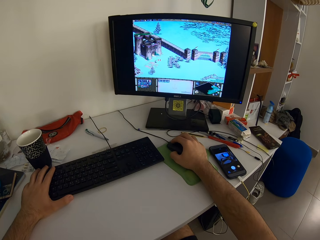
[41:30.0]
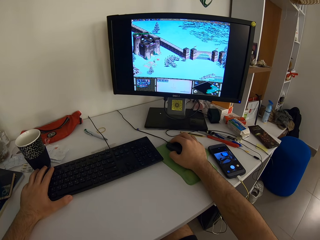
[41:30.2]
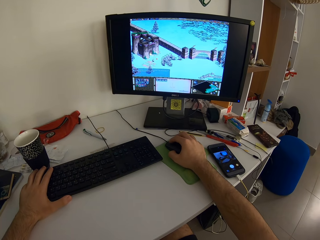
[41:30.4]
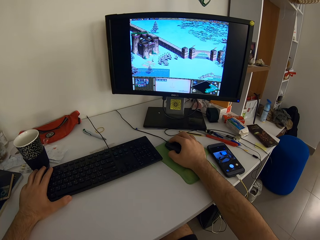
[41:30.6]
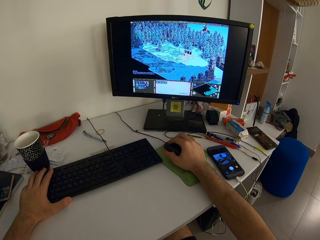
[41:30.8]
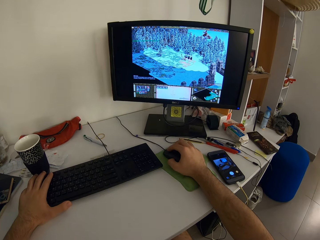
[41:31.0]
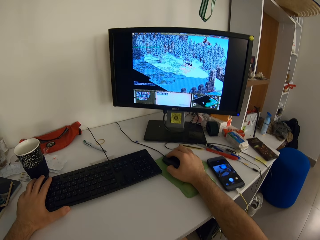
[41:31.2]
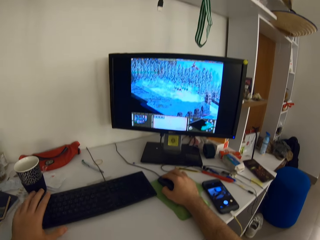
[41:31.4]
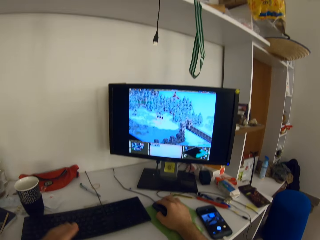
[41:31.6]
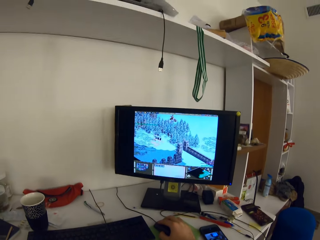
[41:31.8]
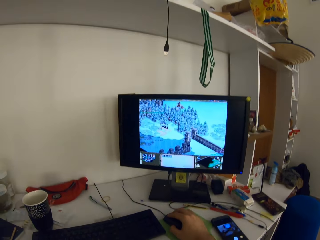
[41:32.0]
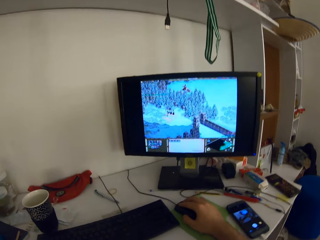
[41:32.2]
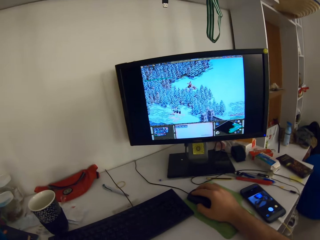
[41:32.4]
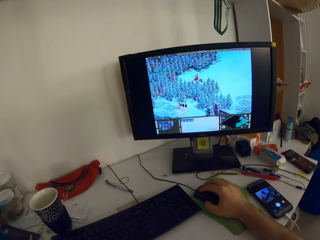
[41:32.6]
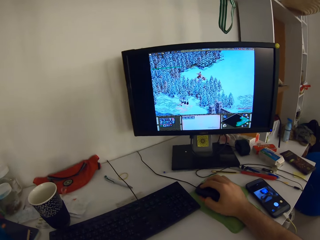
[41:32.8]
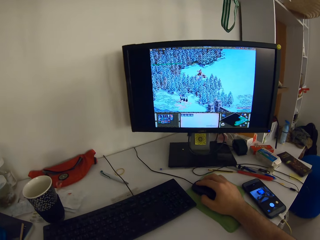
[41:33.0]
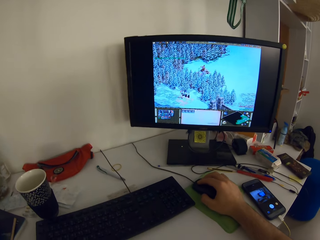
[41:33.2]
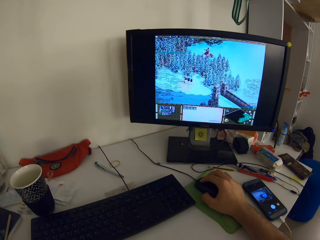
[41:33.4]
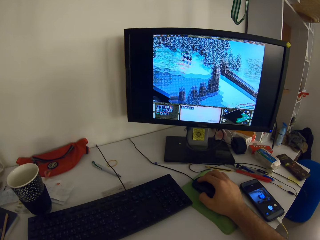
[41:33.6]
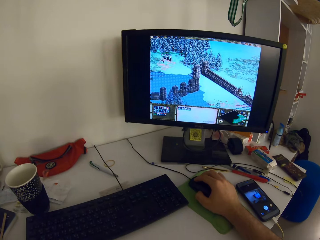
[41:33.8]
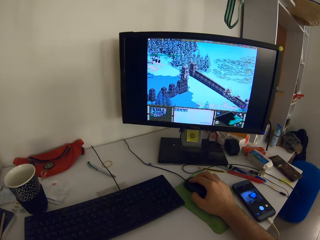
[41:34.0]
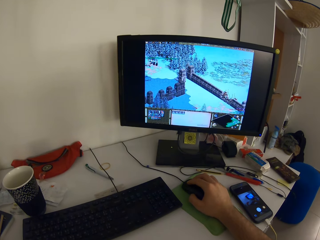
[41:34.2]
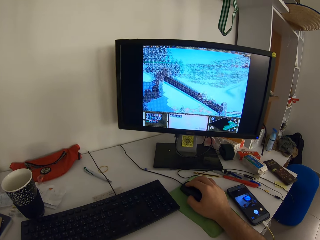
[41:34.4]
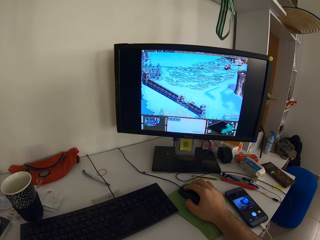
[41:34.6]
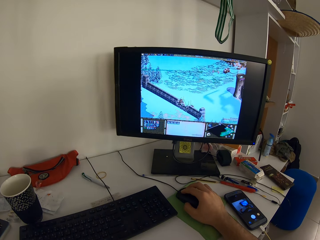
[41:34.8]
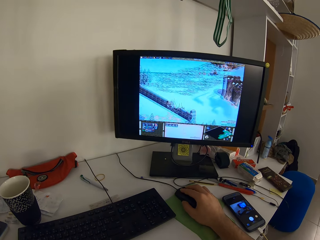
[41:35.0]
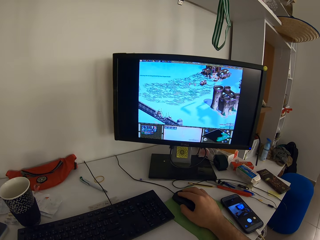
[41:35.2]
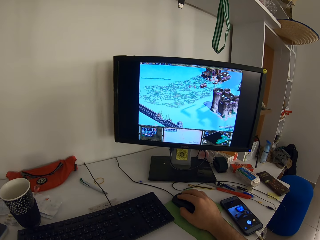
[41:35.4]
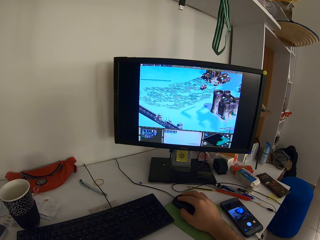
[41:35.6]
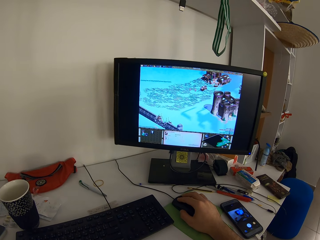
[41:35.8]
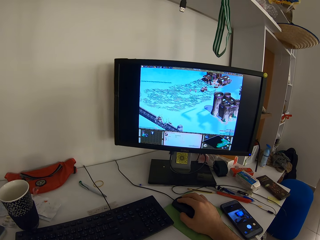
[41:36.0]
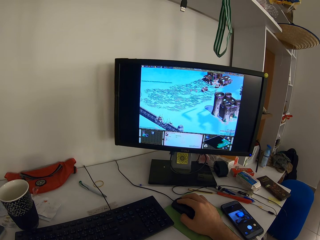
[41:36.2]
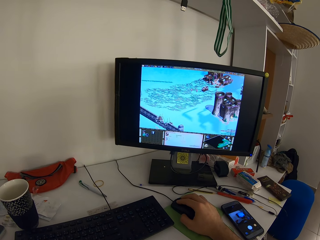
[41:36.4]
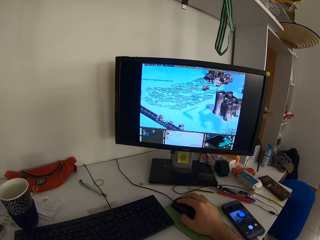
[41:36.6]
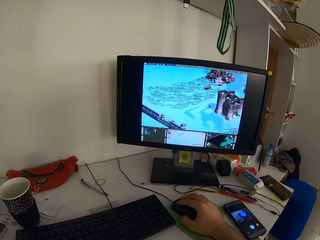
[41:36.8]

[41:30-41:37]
The camera wearer removes his hand from the keyboard.

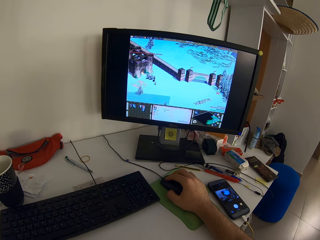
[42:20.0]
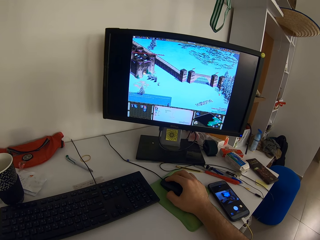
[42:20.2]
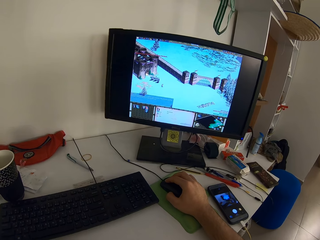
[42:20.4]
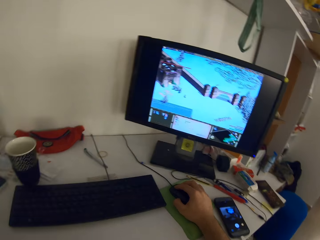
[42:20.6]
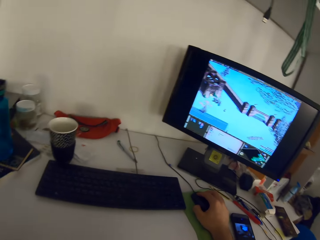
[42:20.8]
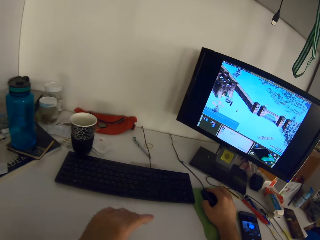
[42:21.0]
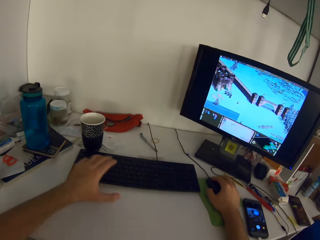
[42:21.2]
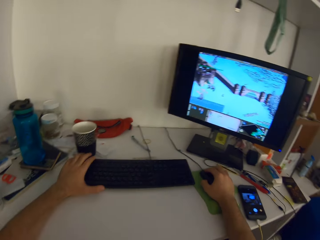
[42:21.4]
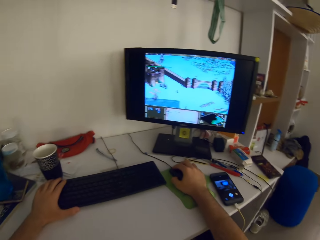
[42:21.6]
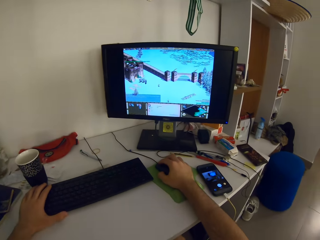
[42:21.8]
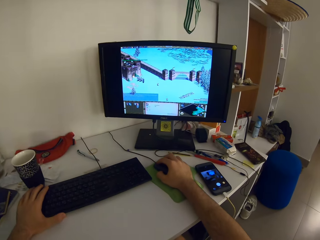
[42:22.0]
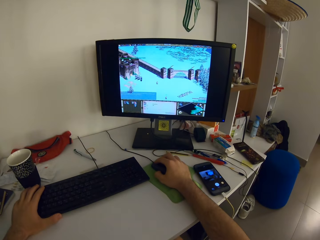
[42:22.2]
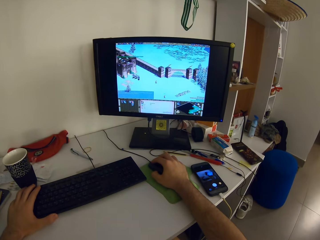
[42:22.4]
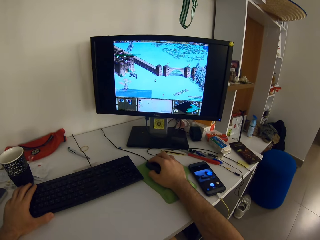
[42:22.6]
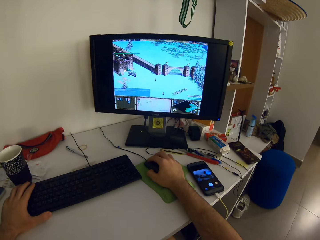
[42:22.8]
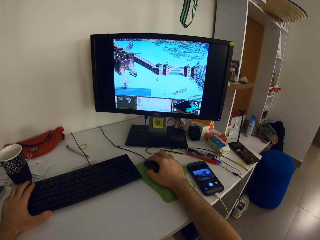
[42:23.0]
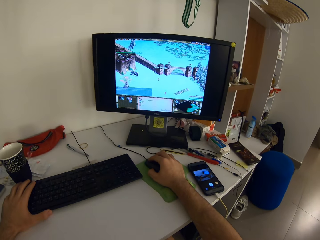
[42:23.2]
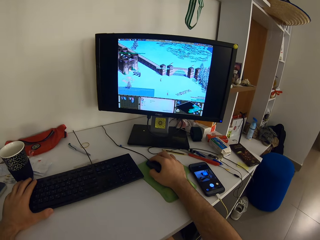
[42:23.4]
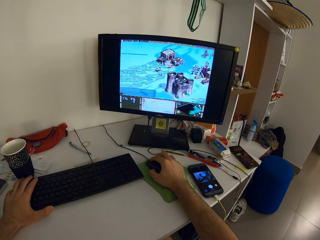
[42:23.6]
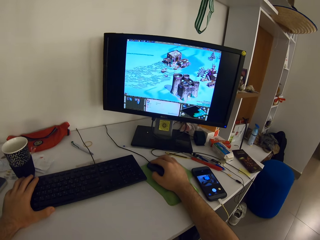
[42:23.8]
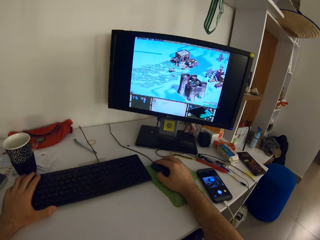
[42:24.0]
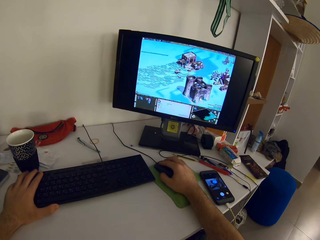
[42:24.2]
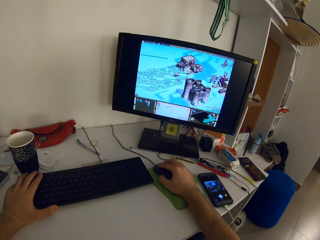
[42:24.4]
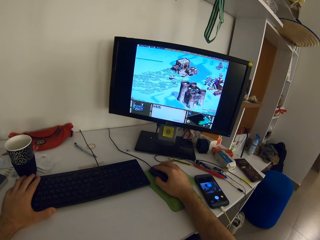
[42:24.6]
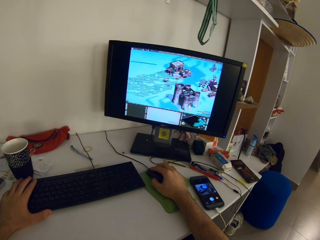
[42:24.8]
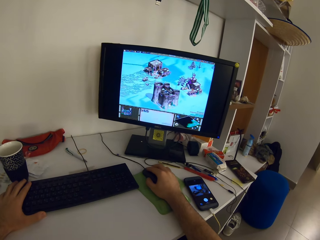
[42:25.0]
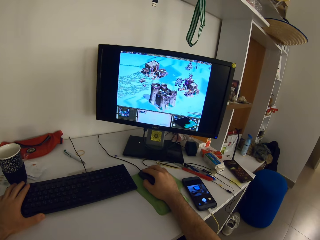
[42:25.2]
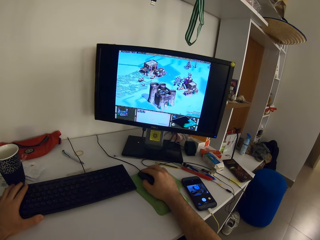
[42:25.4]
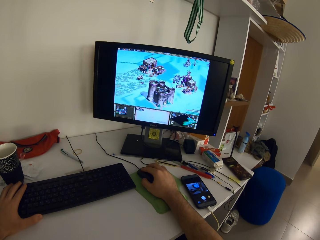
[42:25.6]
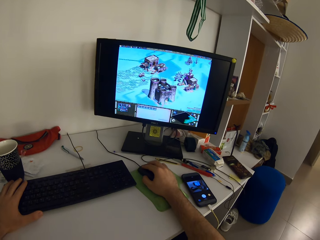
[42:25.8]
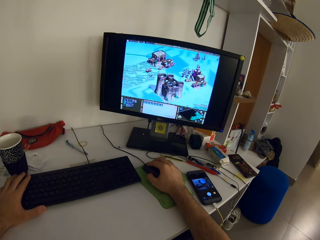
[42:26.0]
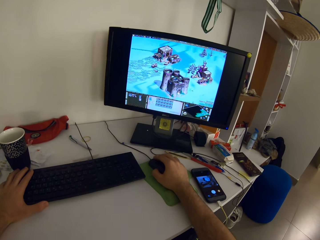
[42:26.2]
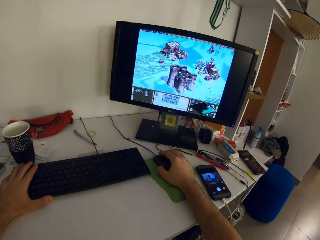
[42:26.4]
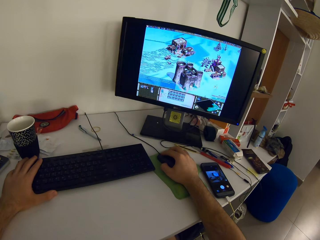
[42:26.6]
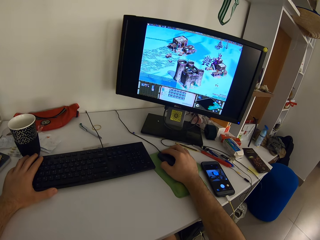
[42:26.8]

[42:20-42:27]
The camera wearer continues to rest his left hand on the keyboard. He holds the keyboard.

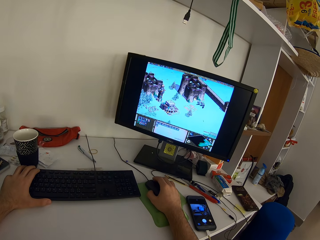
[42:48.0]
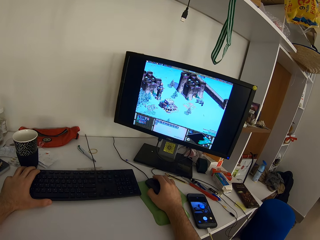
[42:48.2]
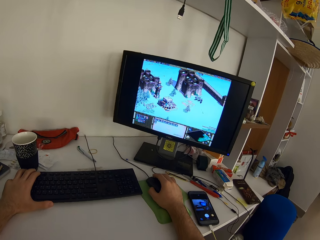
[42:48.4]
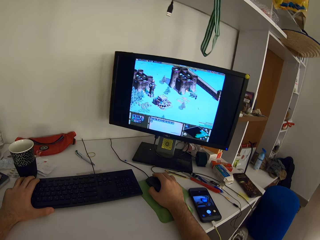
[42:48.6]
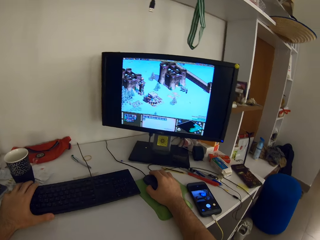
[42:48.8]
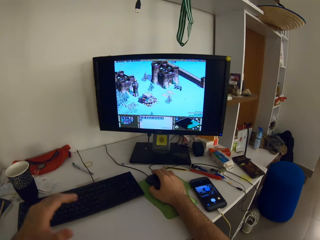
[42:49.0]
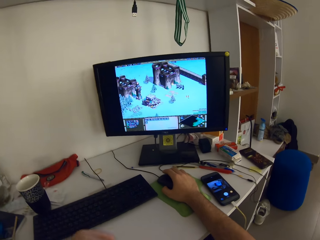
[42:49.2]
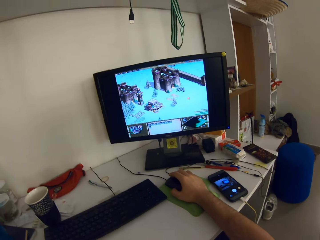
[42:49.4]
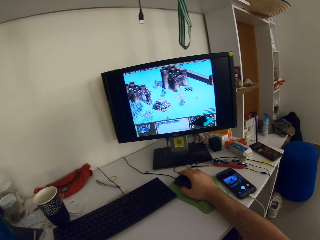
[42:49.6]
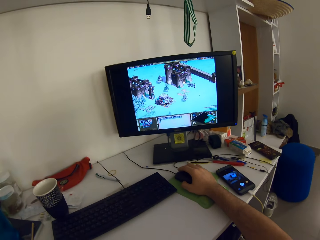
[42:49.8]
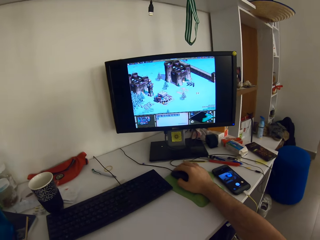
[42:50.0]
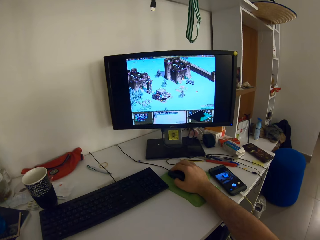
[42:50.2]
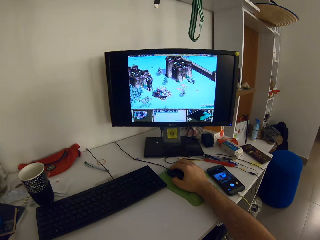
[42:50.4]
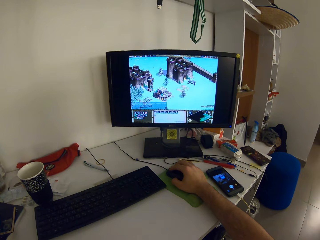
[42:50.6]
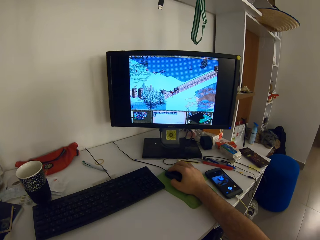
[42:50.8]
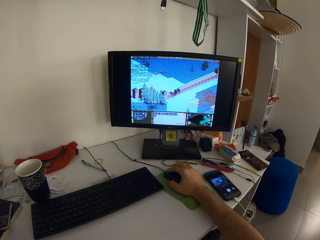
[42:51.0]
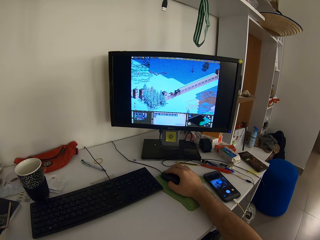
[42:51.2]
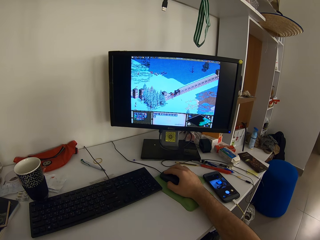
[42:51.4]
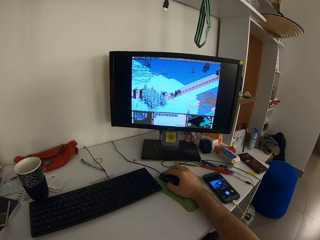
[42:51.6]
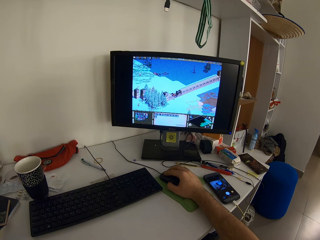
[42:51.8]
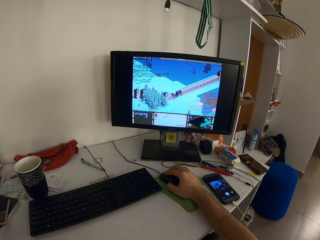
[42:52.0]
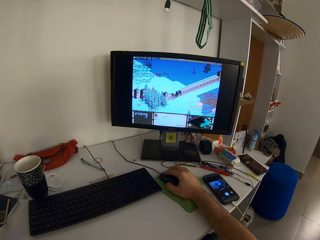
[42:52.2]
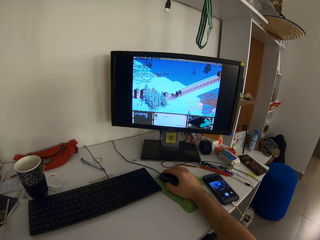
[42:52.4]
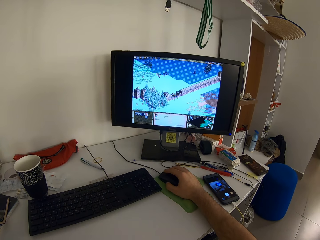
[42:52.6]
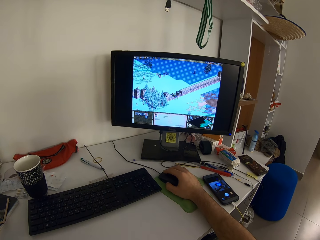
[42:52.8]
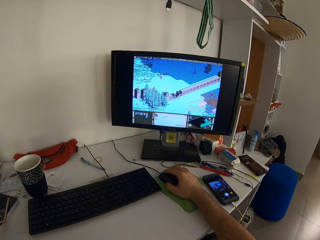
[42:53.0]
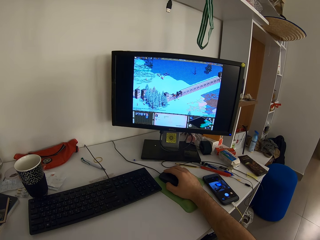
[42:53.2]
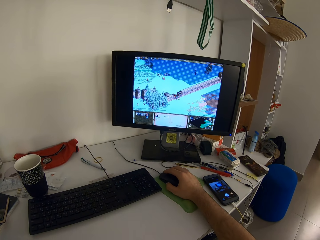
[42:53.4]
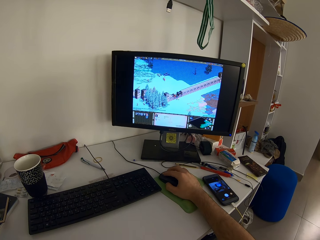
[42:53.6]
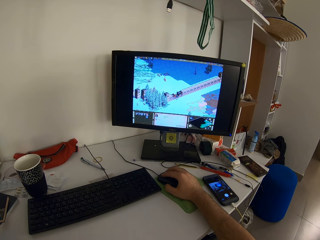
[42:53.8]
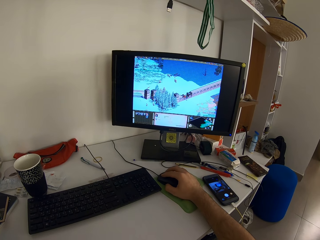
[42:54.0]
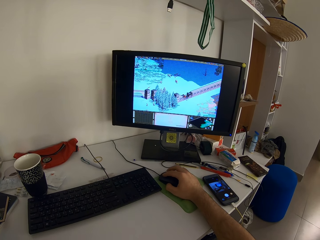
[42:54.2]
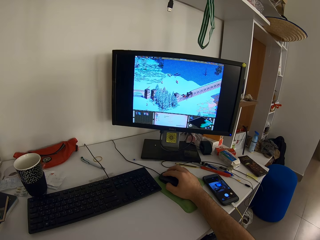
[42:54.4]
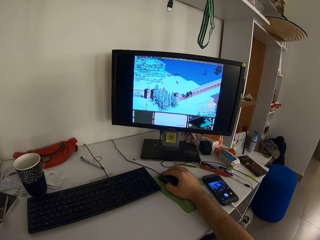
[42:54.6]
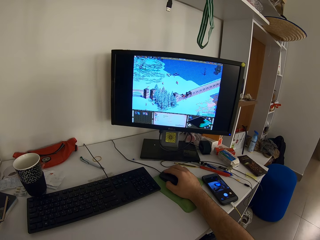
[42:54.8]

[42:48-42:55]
The camera wearer removes his hands from the keyboard.
